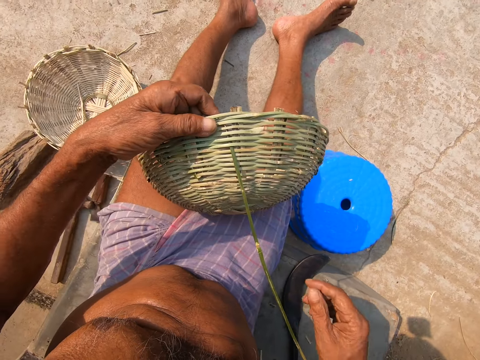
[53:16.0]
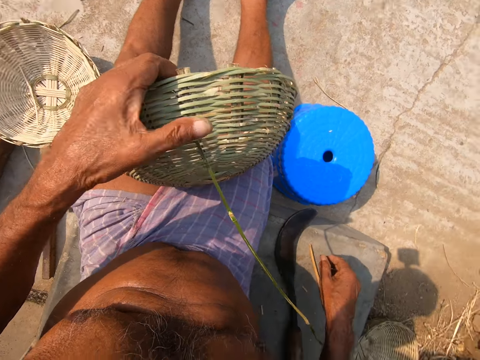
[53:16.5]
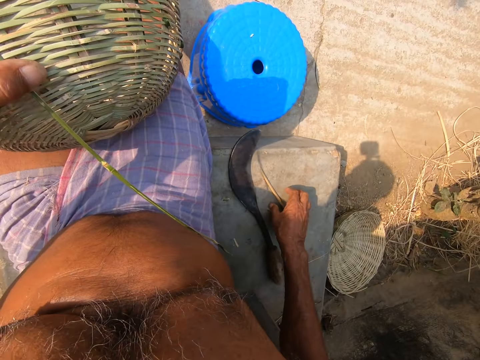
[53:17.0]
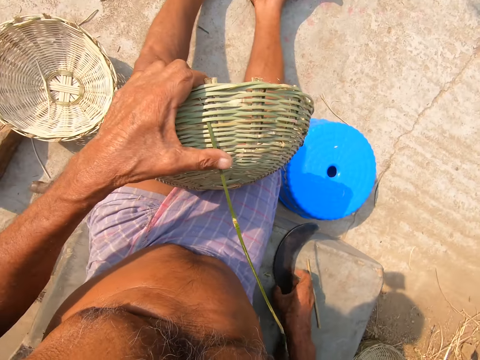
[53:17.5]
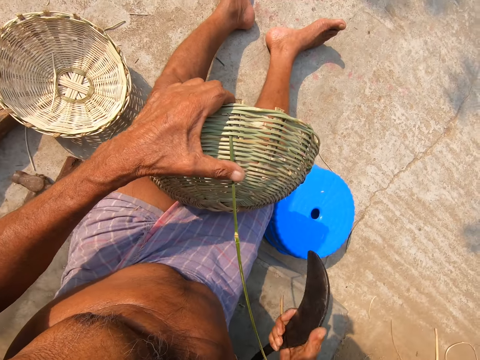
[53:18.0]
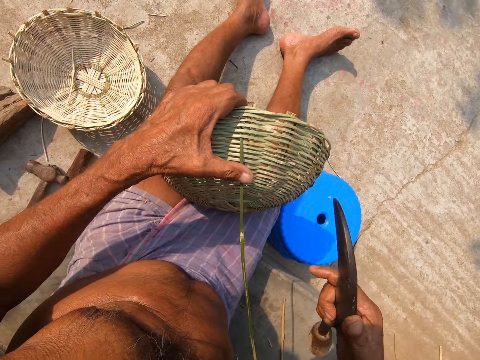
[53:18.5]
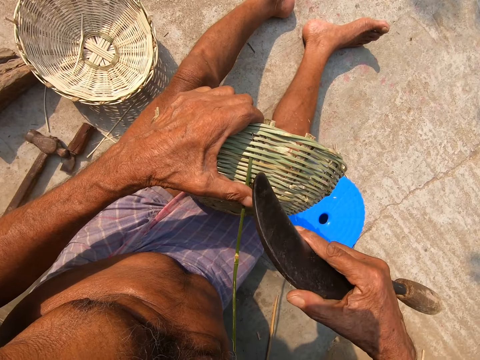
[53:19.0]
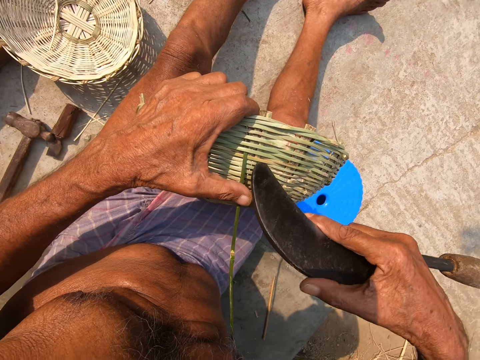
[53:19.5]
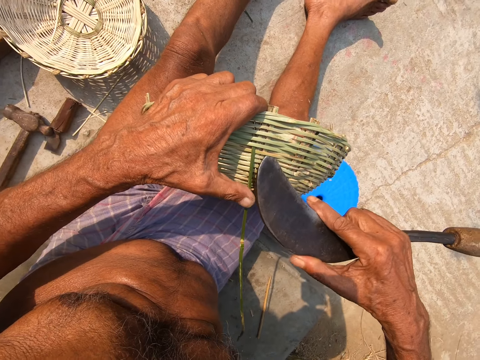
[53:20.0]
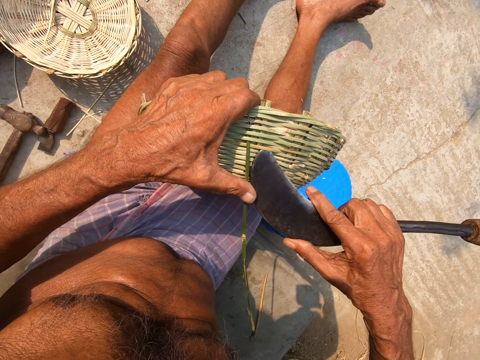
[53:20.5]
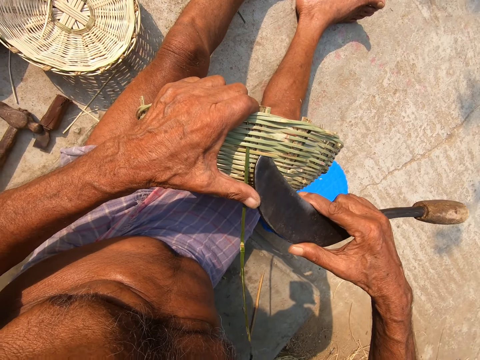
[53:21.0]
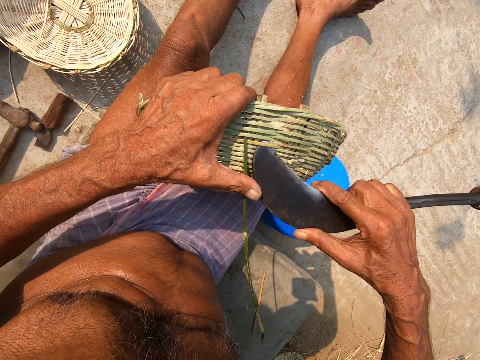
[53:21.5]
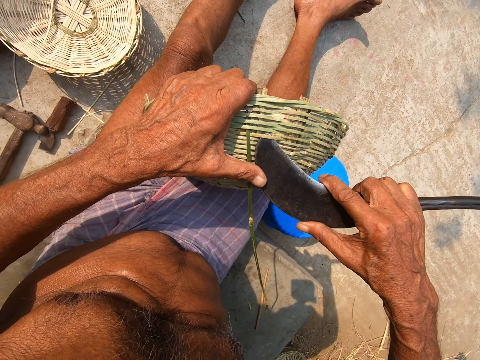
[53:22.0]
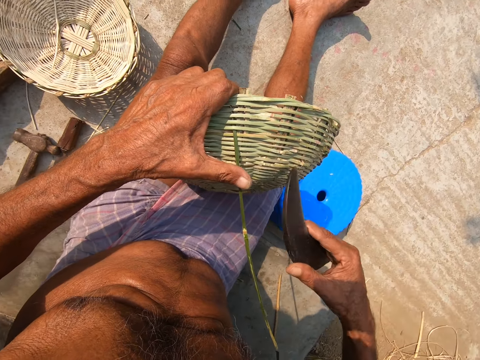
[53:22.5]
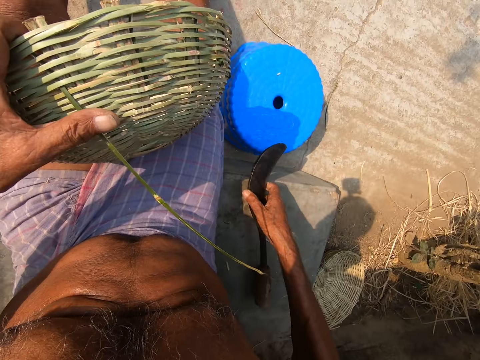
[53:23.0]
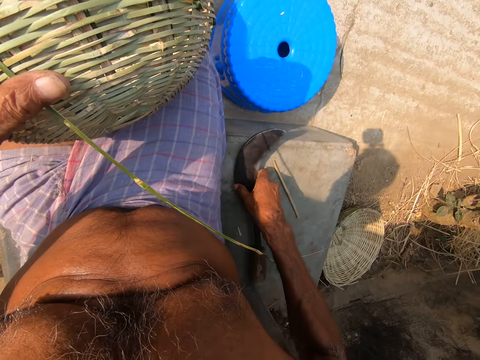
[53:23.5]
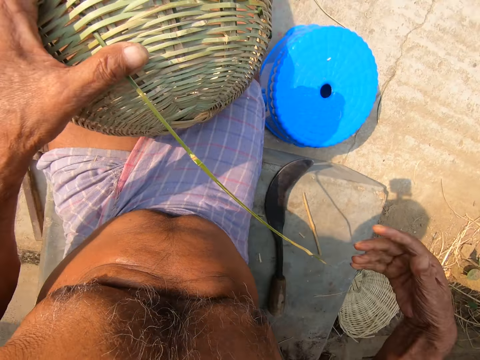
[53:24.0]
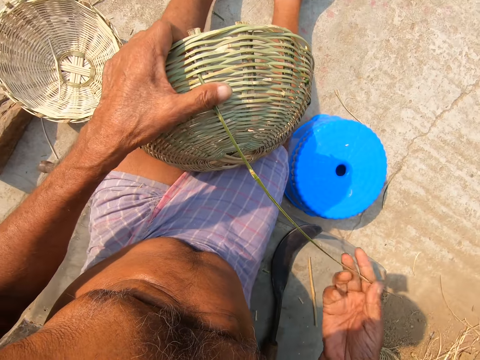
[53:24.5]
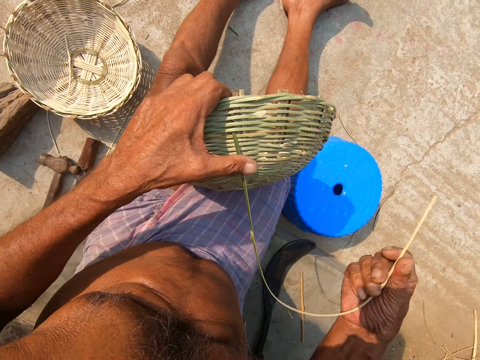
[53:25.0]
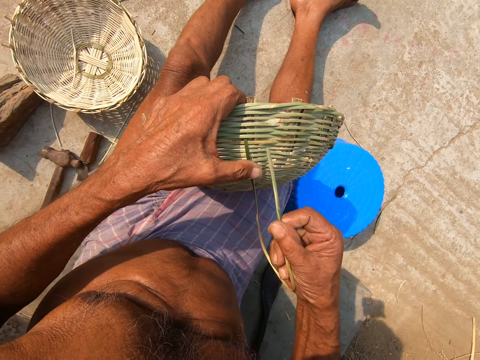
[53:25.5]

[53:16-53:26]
The camera wearer touches the stick on the concrete slab with his right hand. He picks the sickle or machete from the concrete slab with his right hand. He expands the basket with the sickle in his right hand. He lifts the reed with the machete. He drops the sickle on the concrete slab with his right hand. He weaves the basket with the bamboo twig with both hands.

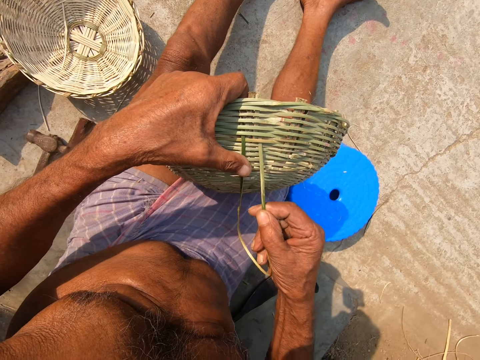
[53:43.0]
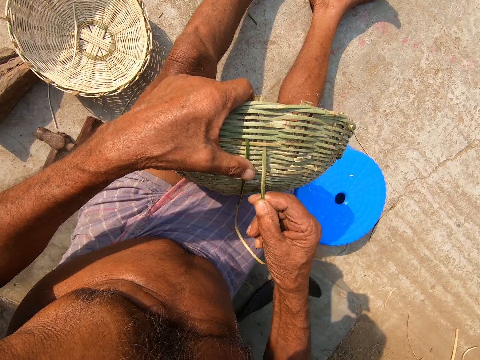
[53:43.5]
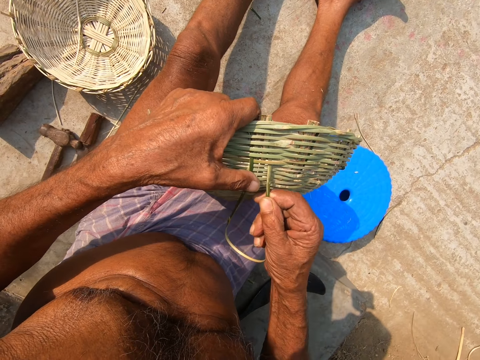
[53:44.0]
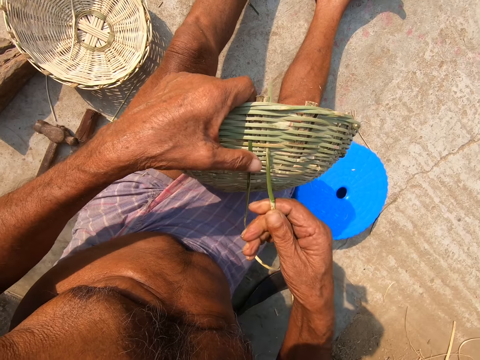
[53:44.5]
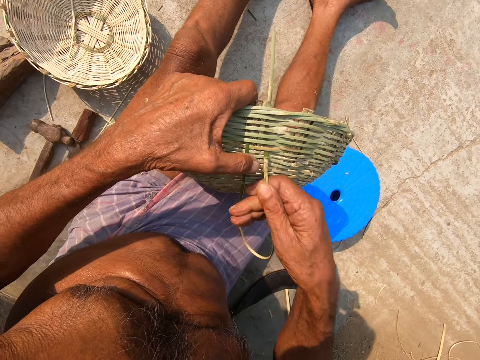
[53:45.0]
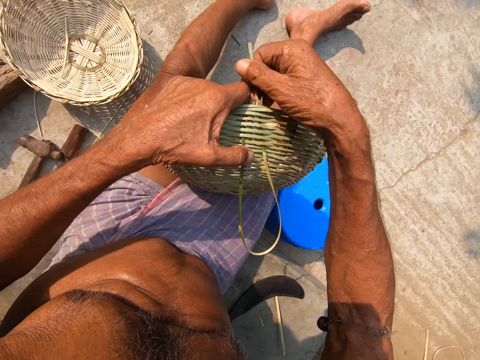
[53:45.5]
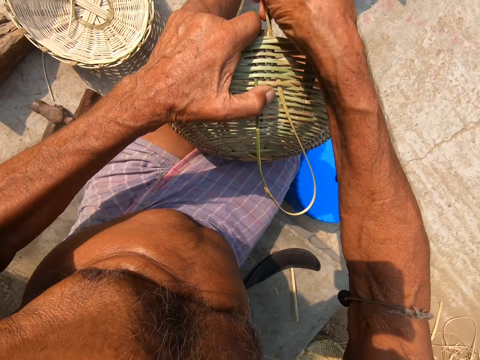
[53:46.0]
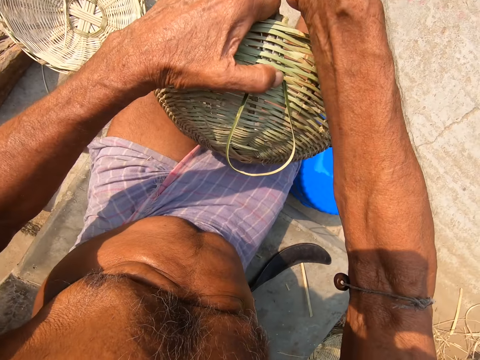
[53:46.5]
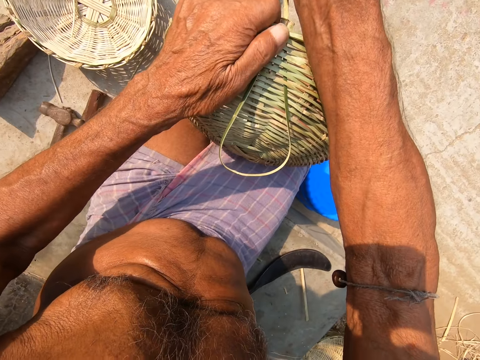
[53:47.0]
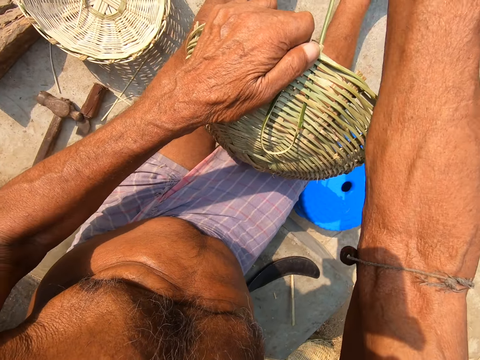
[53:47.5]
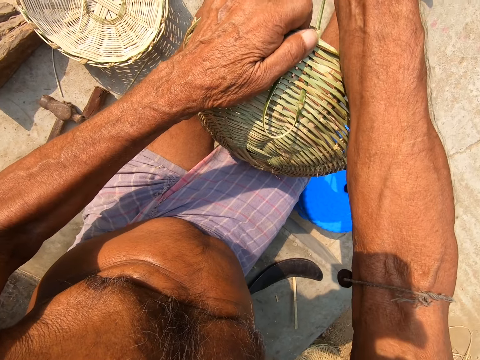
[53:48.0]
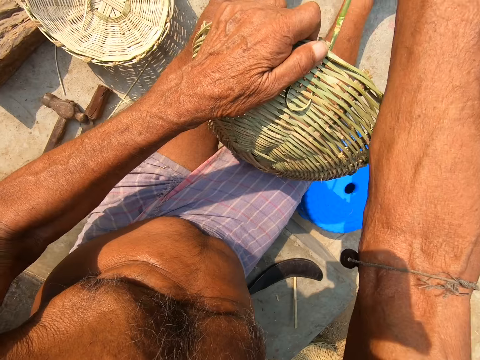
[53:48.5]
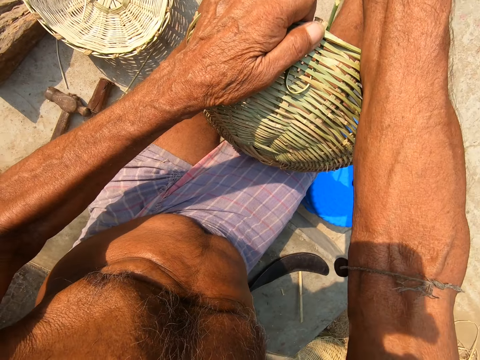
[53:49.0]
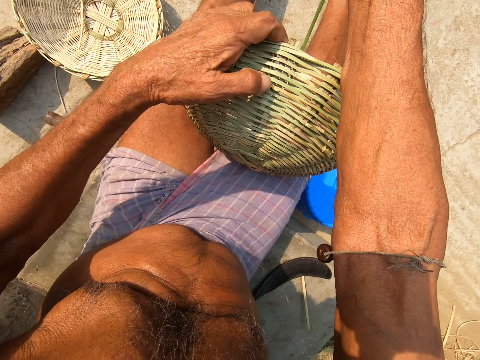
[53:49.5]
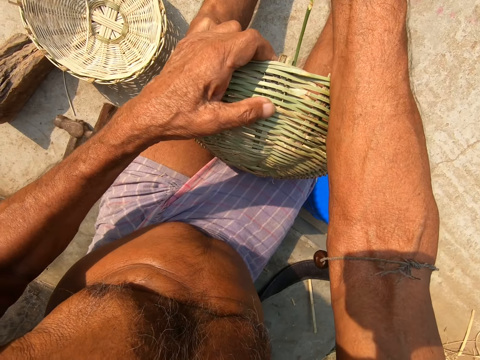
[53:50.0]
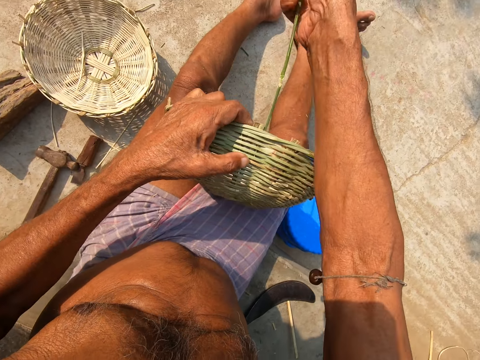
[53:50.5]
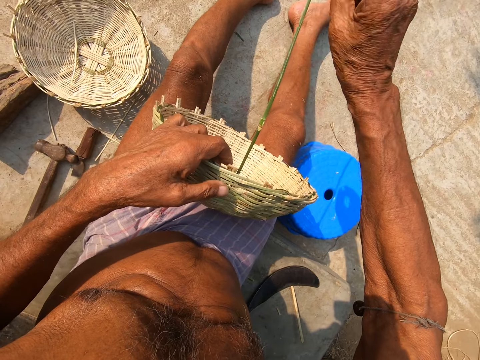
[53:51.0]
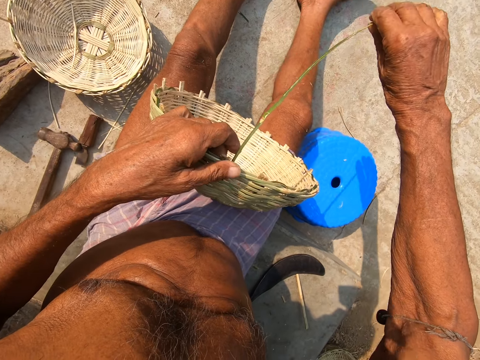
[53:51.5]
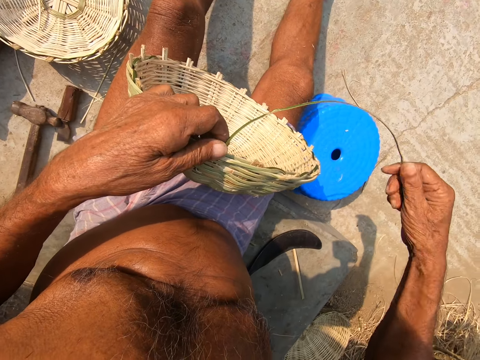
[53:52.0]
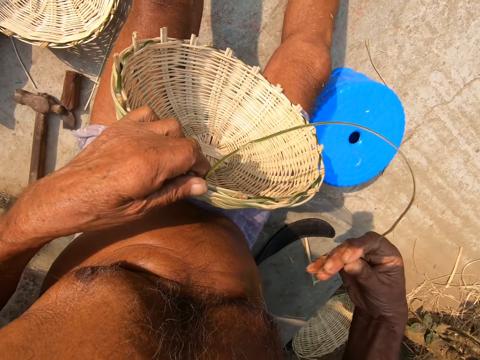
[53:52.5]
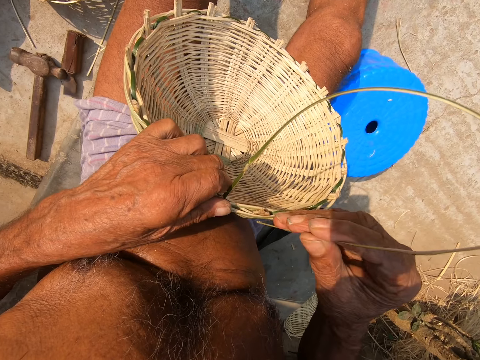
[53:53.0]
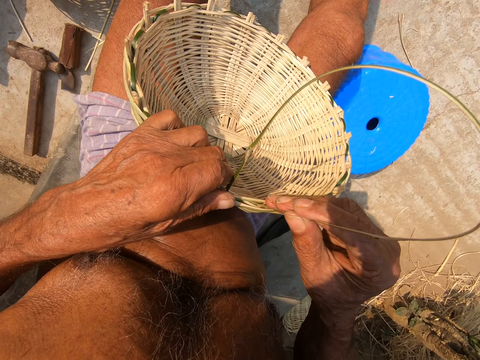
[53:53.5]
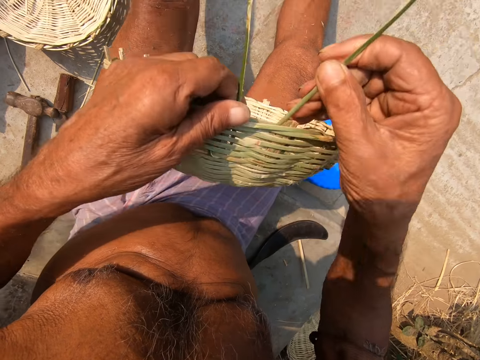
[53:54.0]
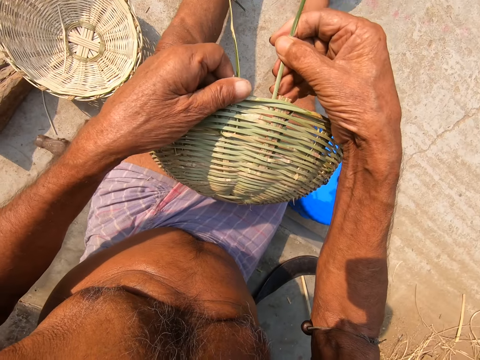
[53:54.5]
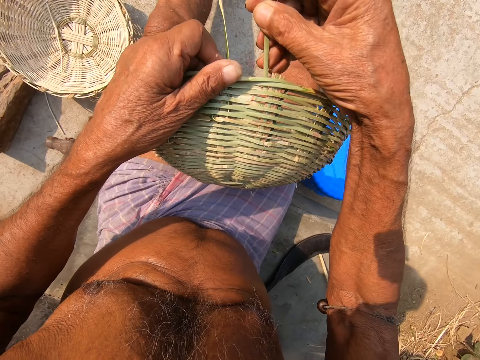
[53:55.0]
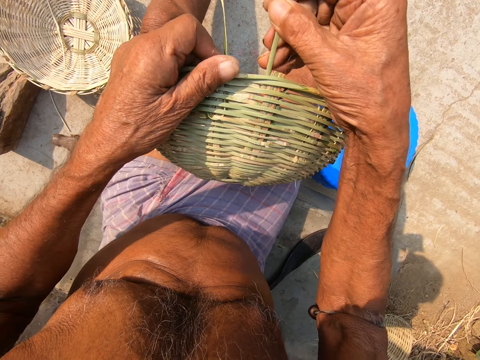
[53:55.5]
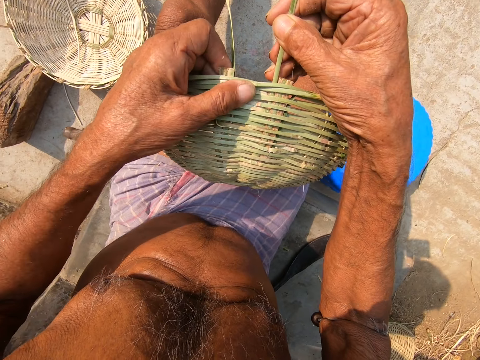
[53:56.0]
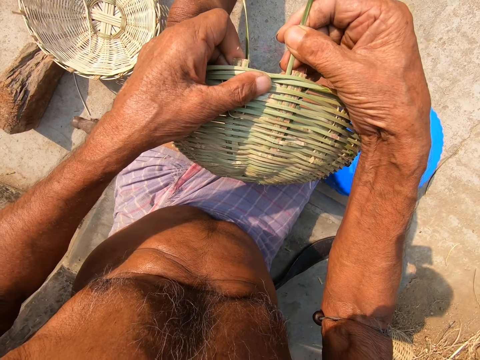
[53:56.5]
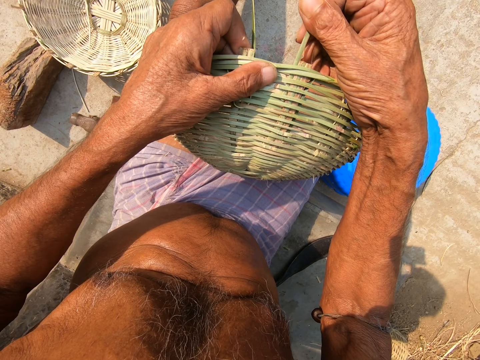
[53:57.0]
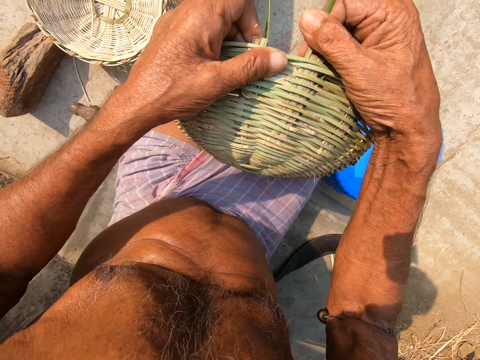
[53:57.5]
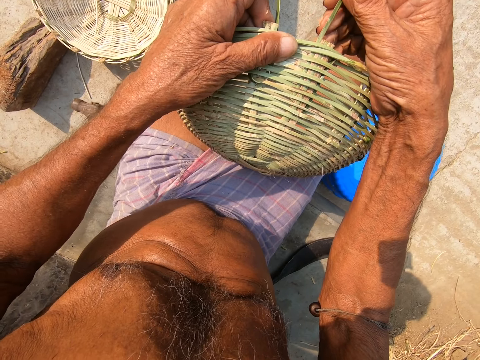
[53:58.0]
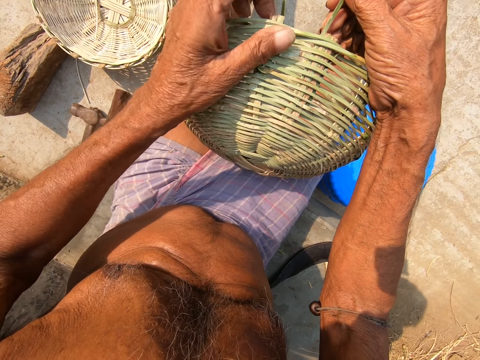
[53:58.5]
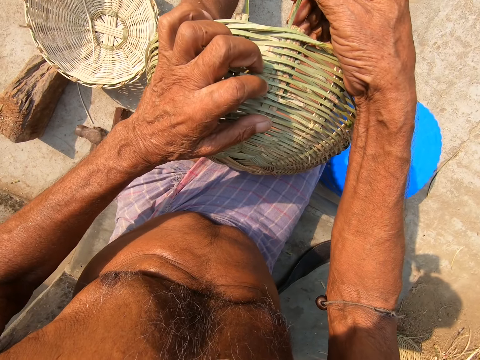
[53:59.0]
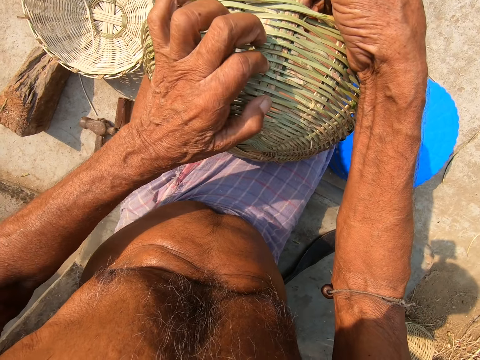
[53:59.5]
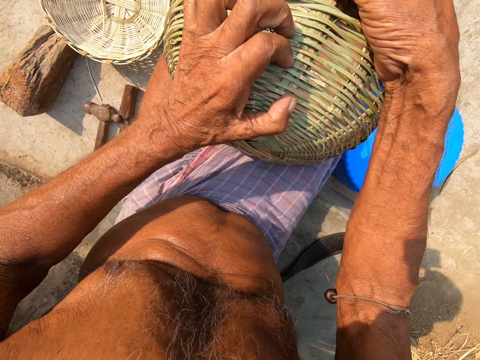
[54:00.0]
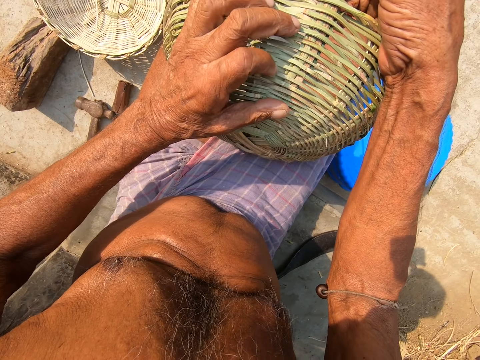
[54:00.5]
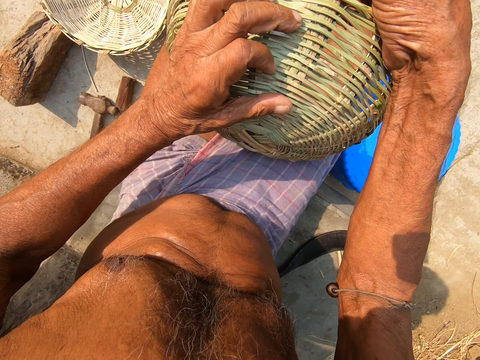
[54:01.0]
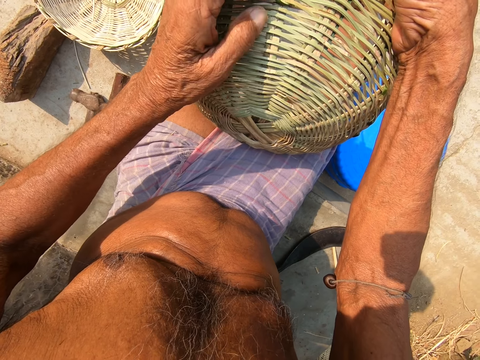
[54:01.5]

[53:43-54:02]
The camera wearer weaves a basket. They insert grass in the basket.
